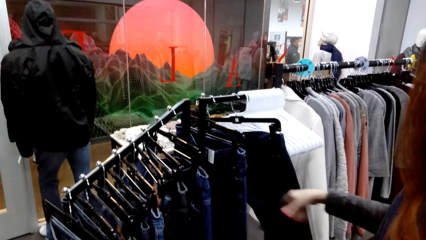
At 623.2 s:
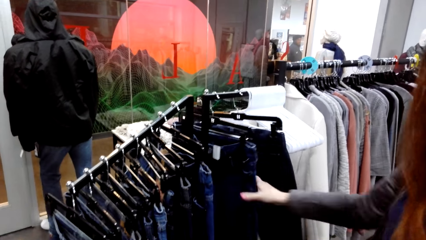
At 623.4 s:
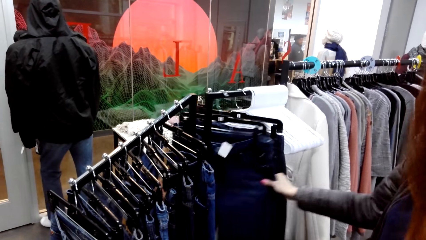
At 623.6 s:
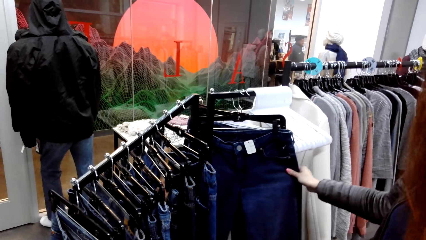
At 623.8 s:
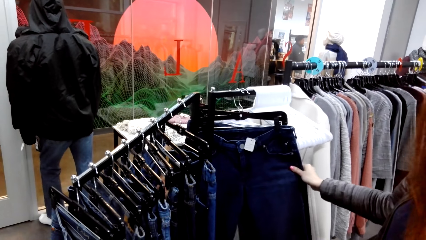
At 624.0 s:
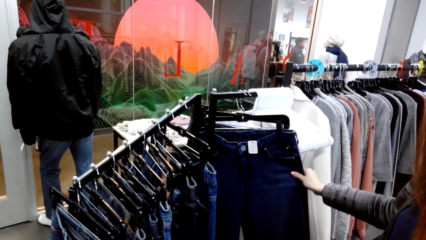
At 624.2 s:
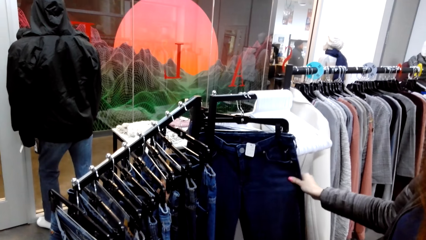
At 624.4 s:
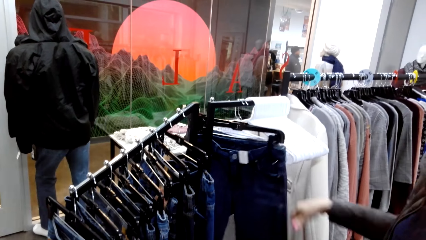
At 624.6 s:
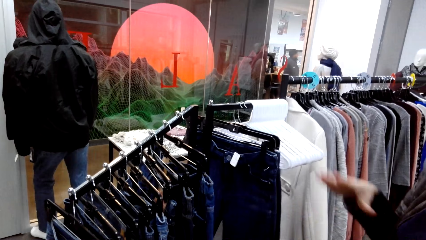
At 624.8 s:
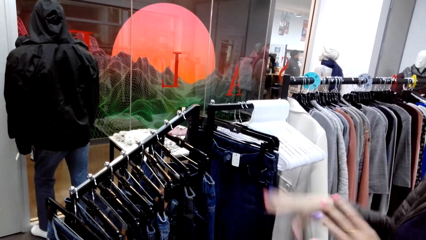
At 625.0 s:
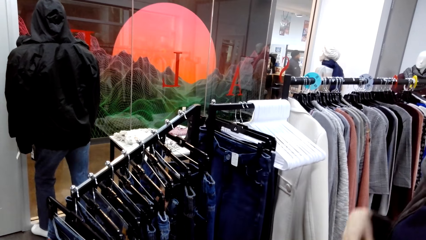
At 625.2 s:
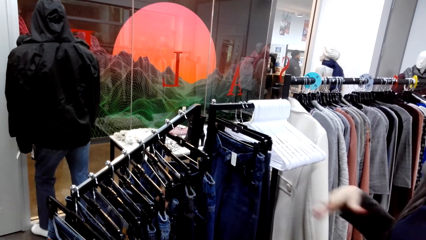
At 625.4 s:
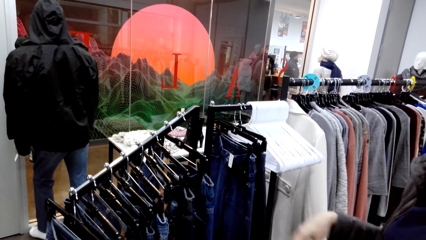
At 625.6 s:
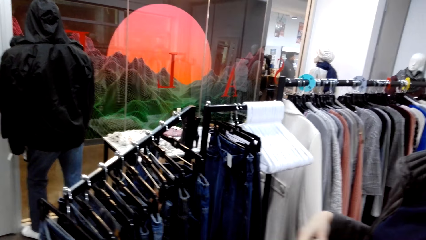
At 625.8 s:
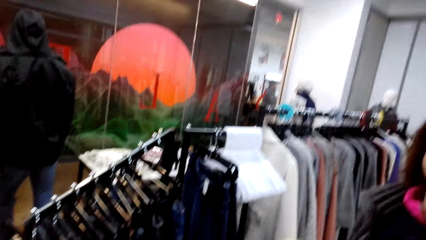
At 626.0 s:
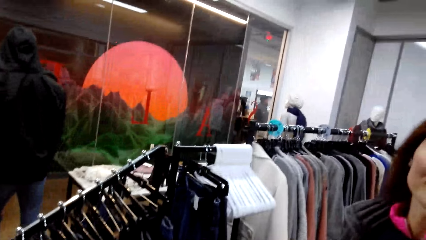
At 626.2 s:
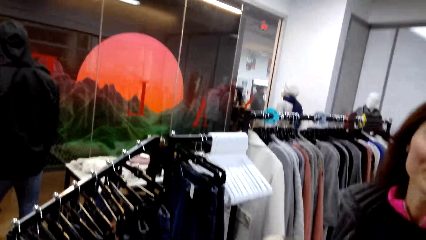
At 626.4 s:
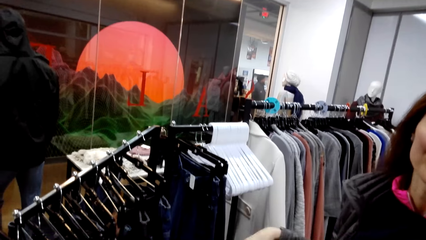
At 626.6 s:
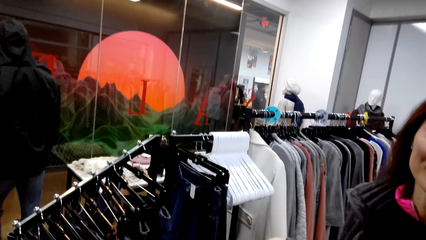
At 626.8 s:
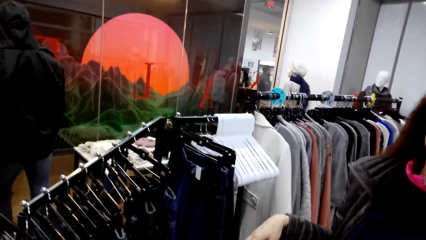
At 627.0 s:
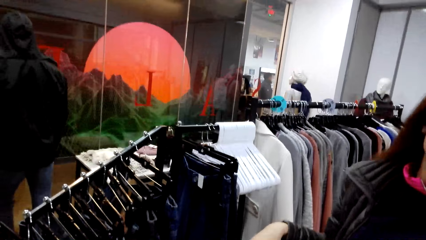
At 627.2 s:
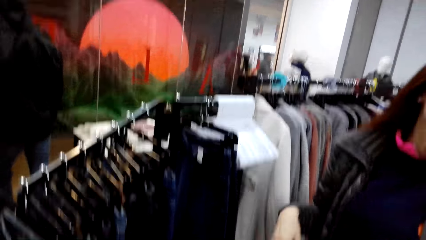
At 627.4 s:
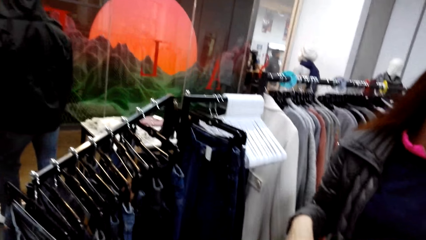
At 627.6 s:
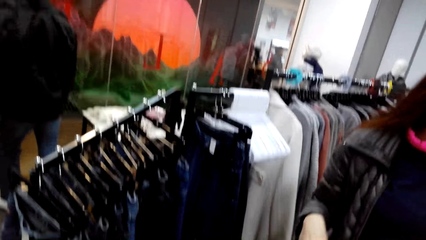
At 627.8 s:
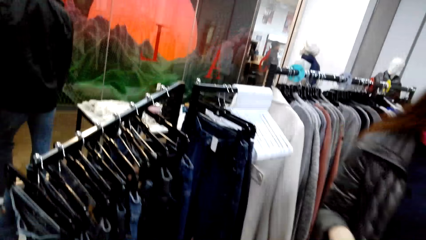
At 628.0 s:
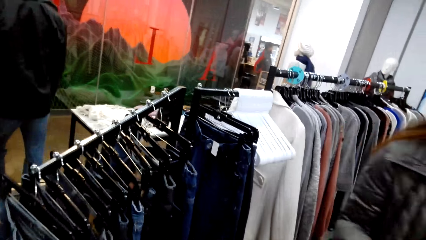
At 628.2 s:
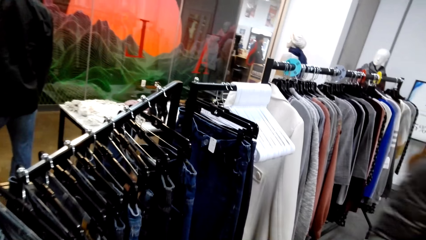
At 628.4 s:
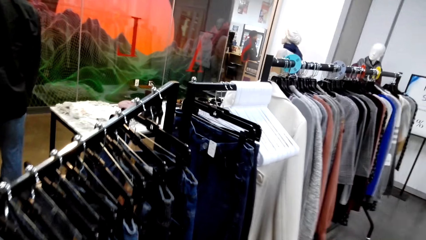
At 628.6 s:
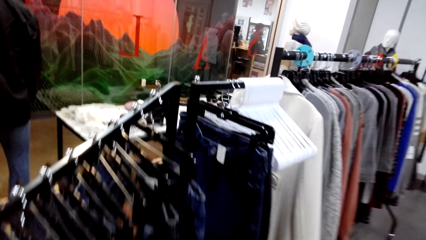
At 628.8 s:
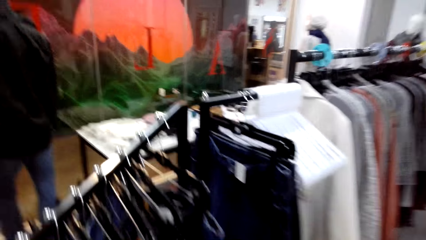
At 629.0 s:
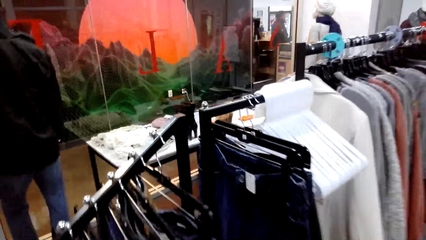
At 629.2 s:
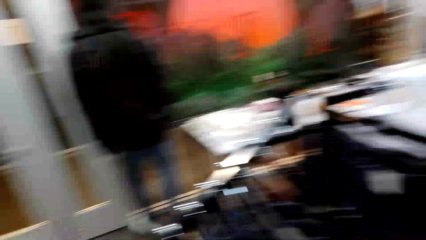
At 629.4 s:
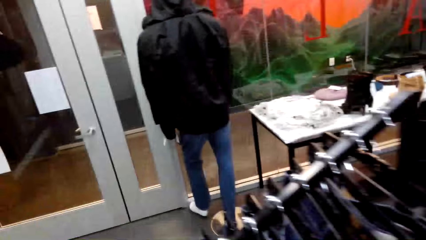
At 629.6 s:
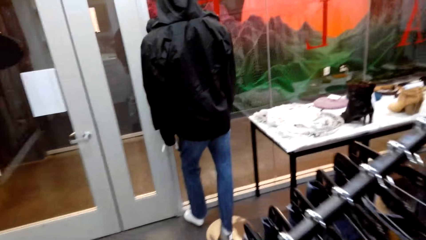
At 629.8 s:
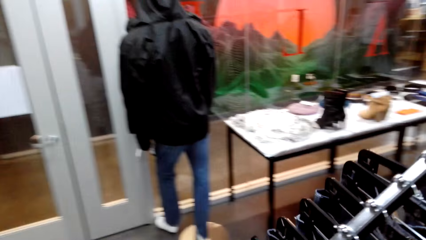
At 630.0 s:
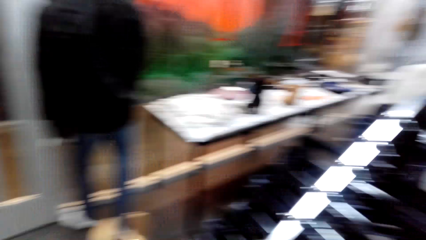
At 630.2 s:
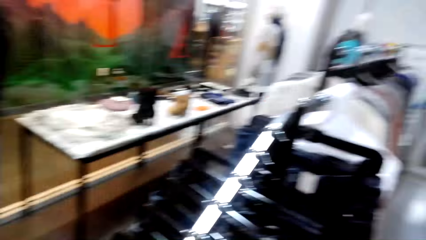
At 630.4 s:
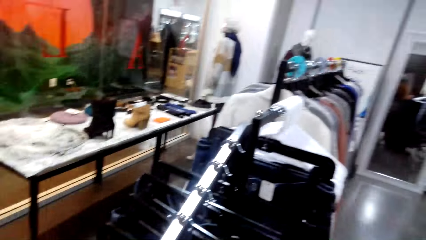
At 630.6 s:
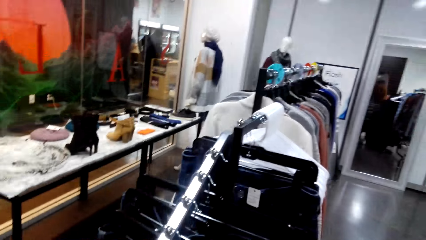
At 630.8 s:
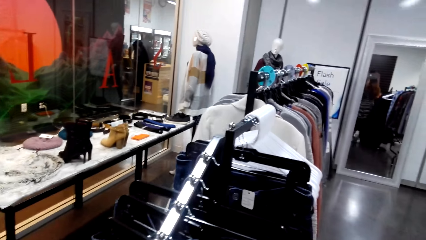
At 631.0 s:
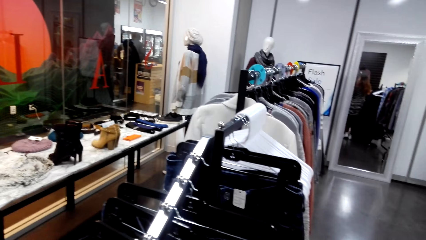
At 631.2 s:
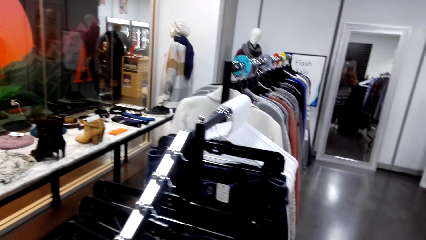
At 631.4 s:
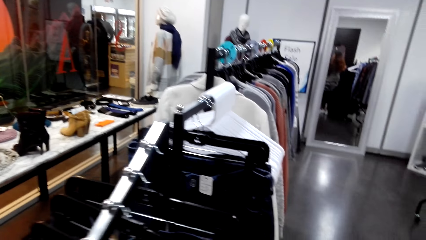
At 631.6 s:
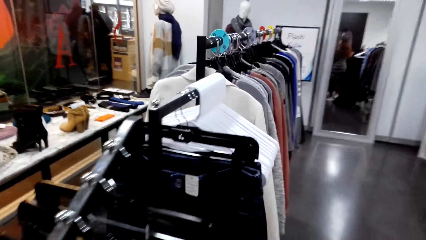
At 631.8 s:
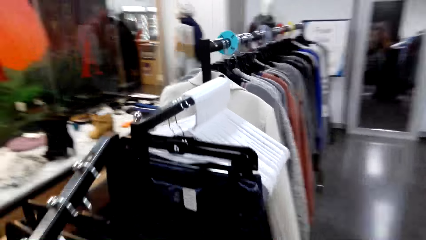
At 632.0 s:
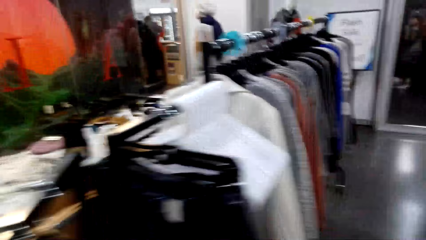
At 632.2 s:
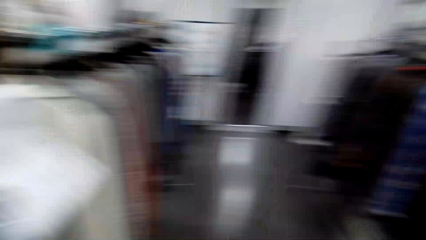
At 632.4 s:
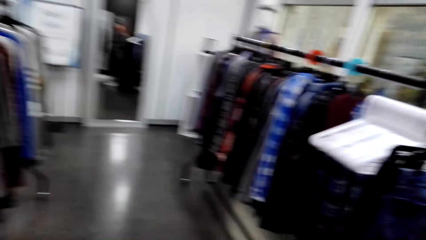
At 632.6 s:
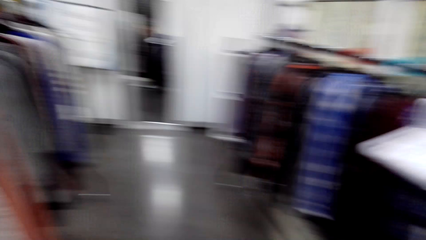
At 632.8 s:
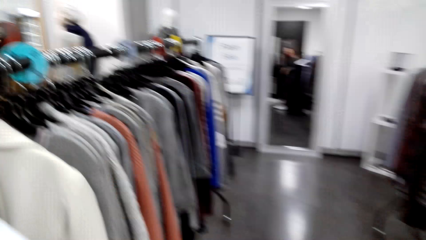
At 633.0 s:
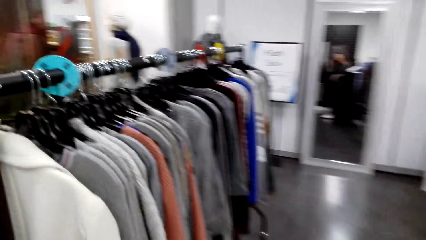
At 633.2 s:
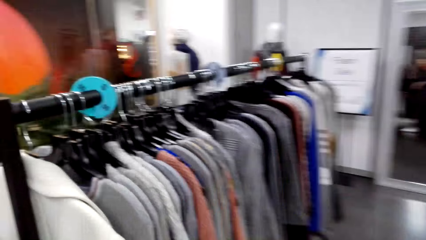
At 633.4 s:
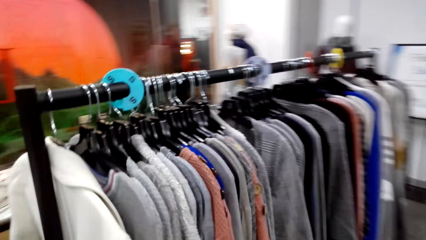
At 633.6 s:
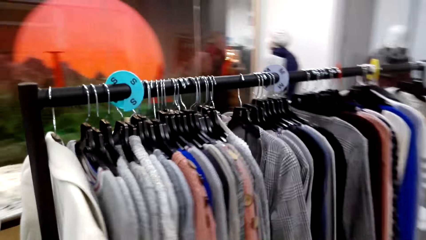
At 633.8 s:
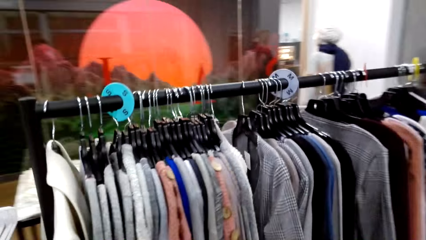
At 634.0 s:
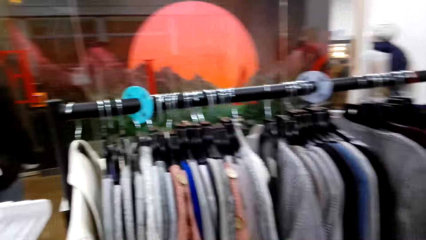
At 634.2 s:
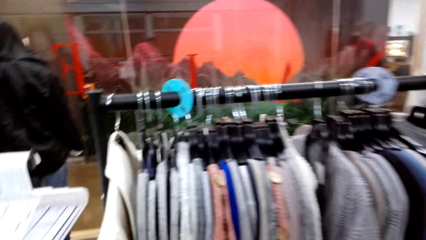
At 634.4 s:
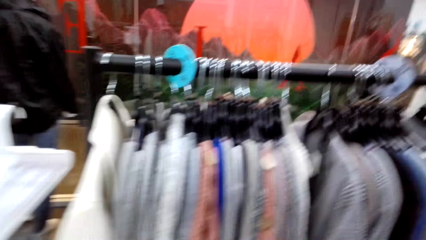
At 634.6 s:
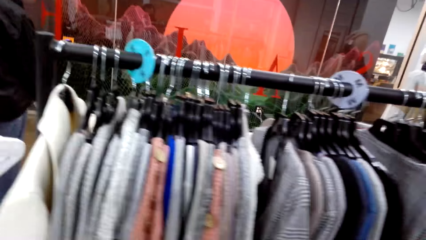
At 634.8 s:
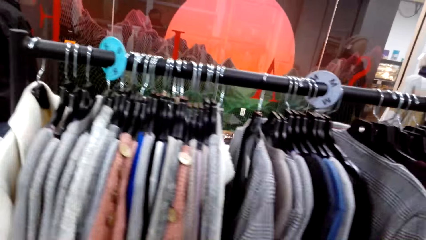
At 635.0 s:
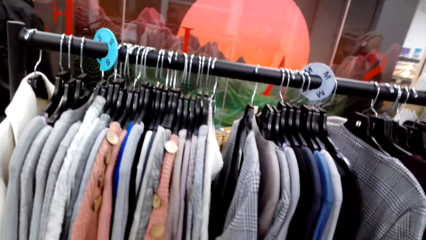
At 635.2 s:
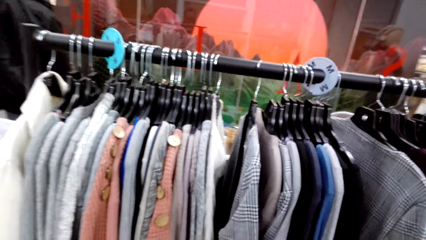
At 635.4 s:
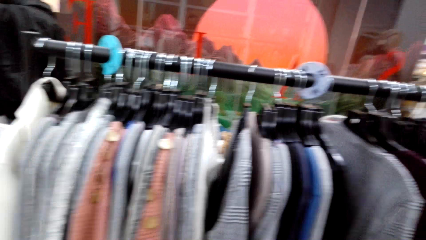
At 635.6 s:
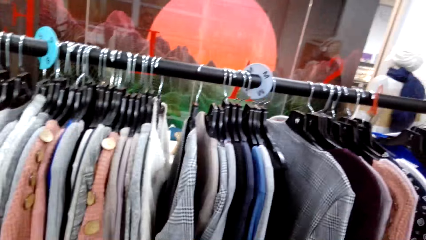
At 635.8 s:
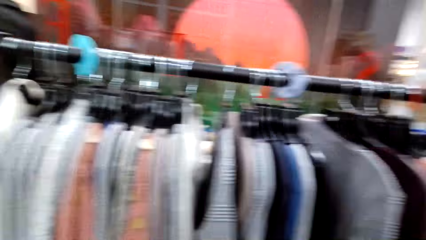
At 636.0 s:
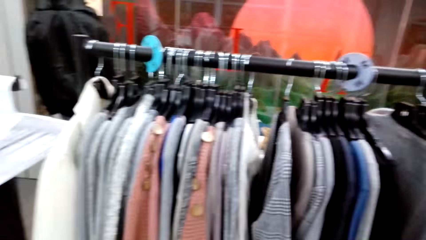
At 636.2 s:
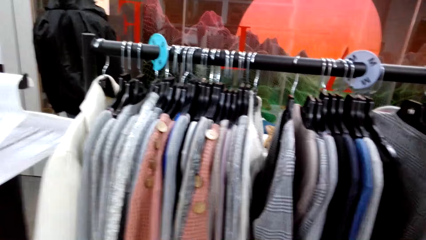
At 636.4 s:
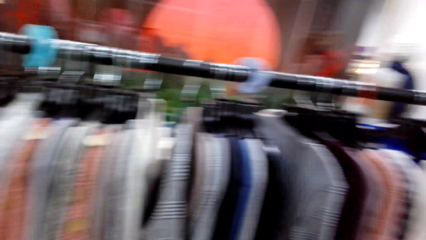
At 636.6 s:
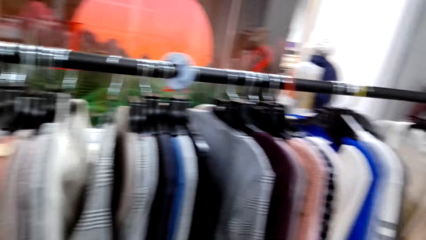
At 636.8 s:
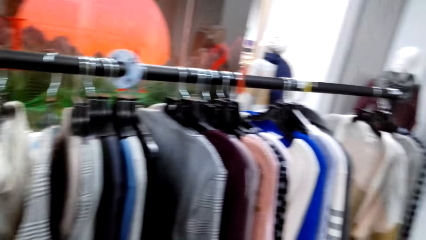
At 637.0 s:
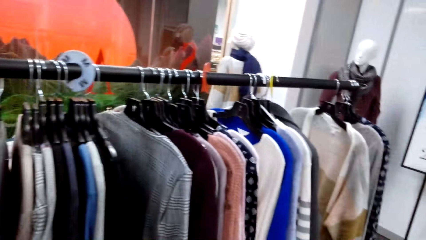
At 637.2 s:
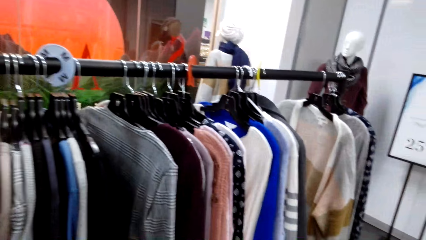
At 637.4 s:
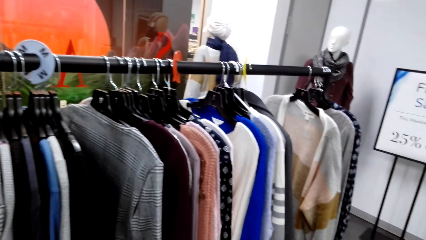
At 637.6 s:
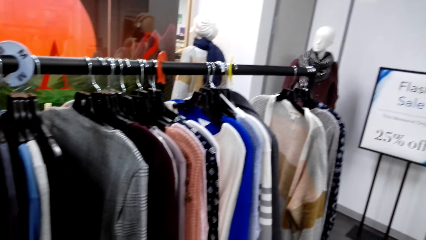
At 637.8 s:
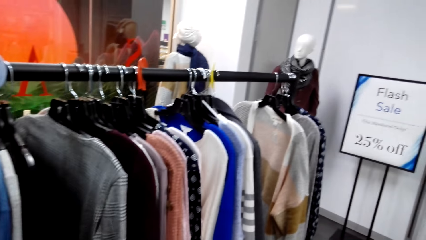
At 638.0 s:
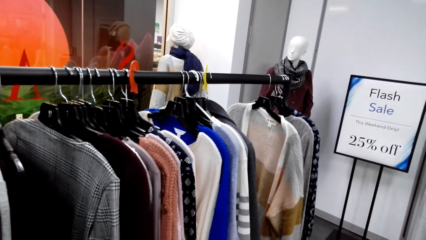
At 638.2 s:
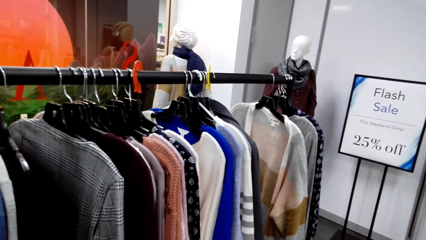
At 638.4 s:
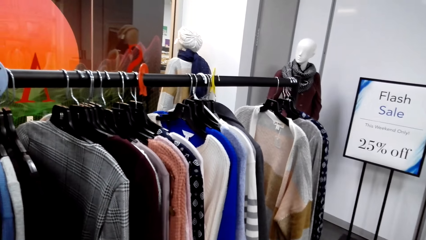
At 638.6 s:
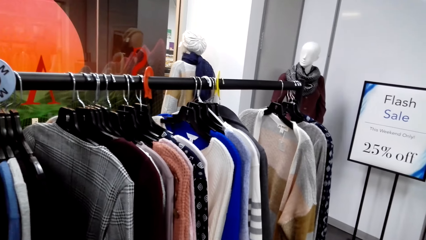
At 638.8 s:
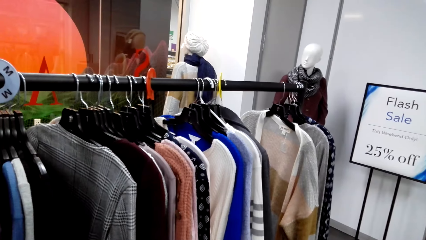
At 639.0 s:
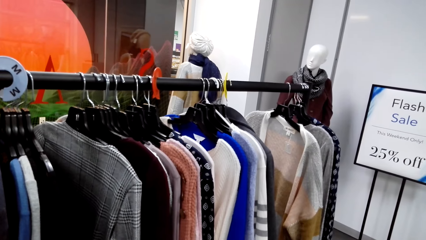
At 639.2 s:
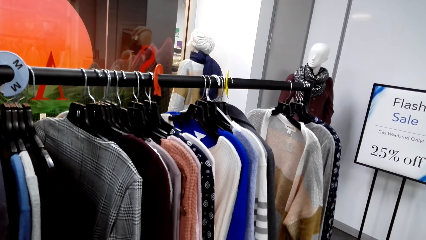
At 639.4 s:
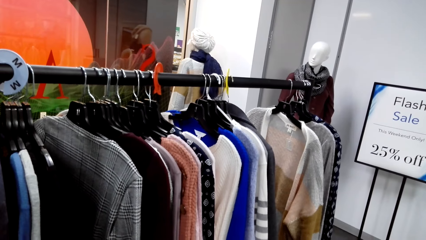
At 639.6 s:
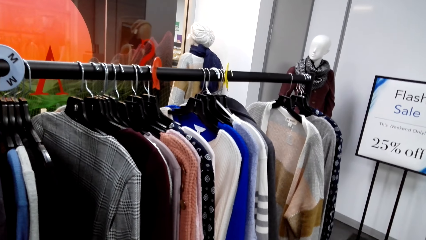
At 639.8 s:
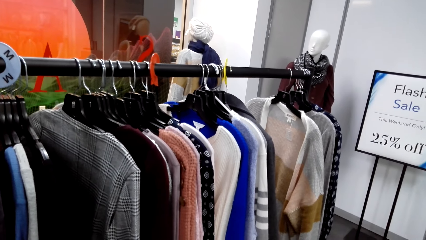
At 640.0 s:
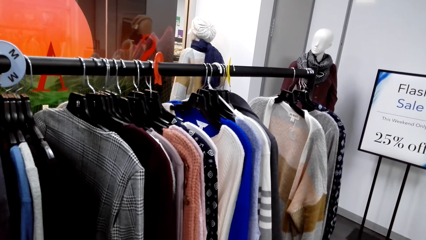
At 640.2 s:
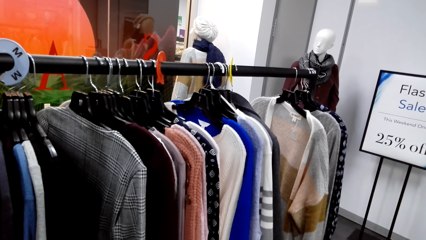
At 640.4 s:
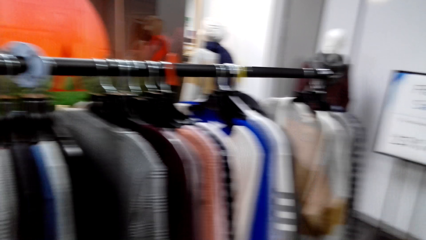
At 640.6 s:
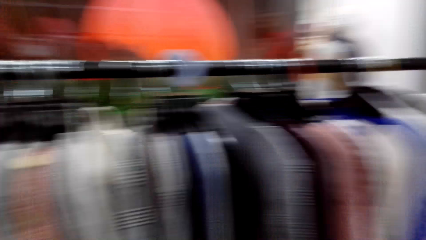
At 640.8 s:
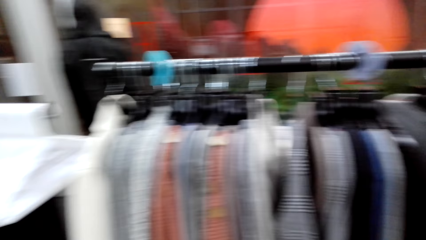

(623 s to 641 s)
A woman moves clothes, holds a cloth, and moves her hand. The camera wearer walks in the room. They look at the cloths.
